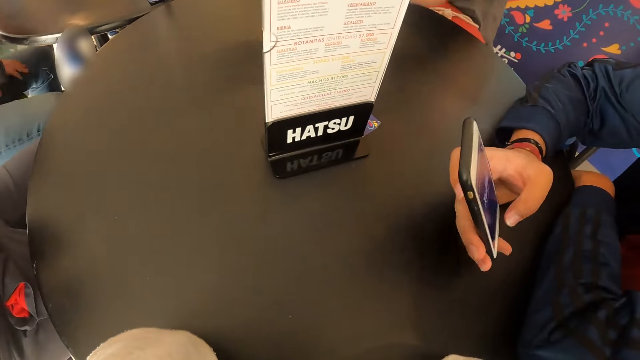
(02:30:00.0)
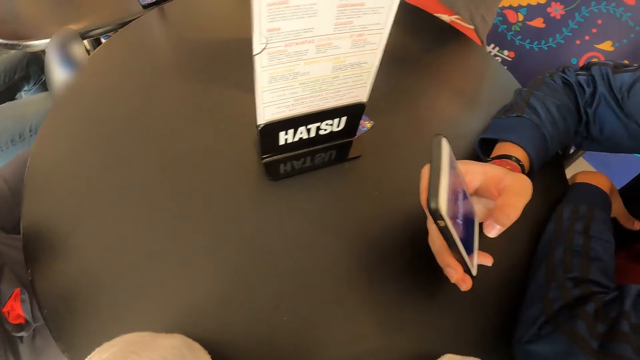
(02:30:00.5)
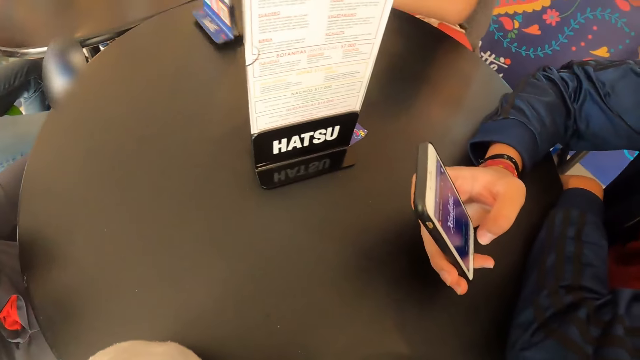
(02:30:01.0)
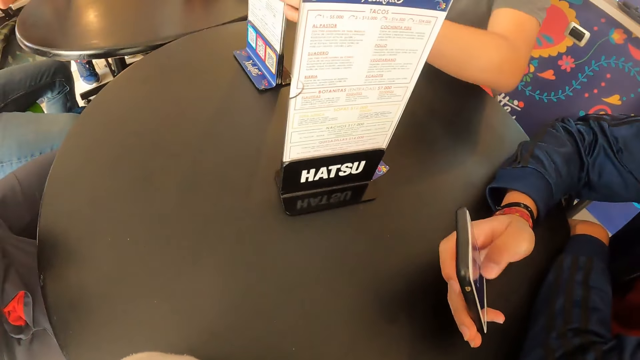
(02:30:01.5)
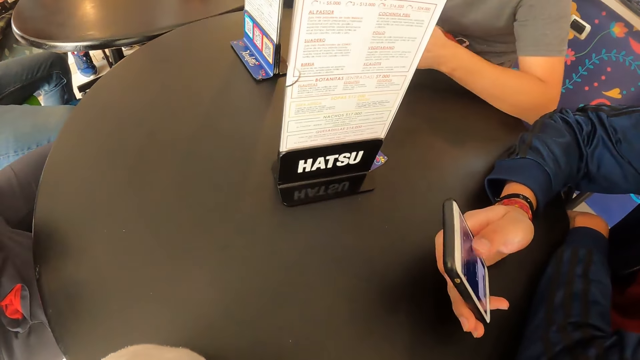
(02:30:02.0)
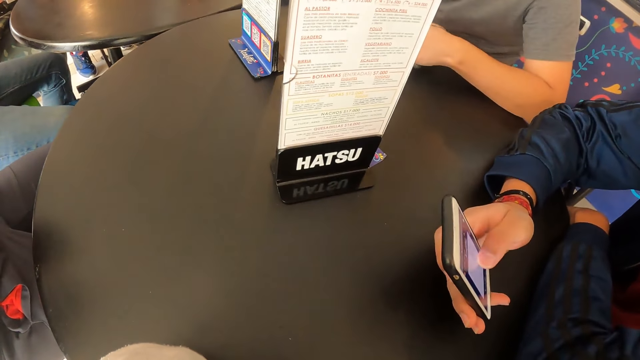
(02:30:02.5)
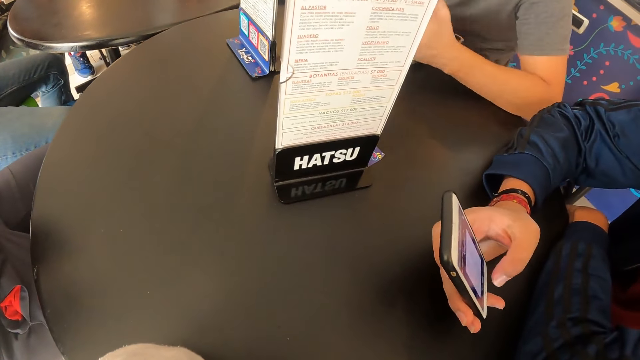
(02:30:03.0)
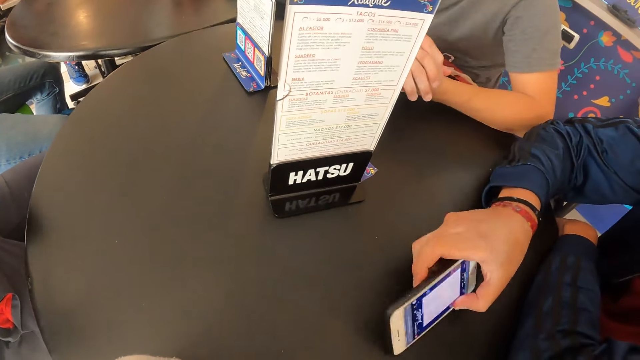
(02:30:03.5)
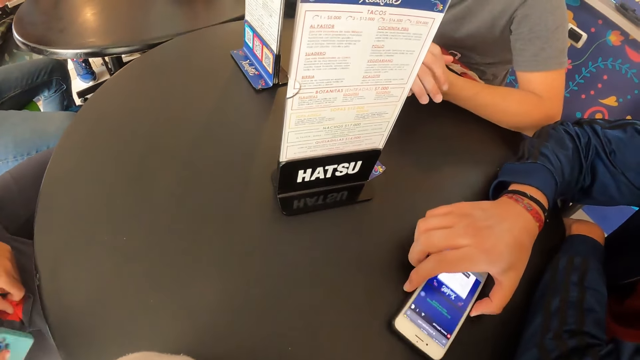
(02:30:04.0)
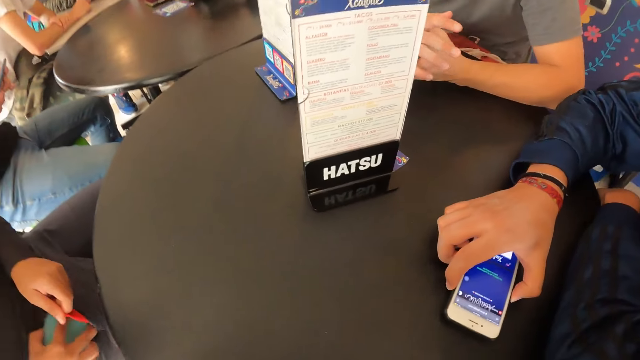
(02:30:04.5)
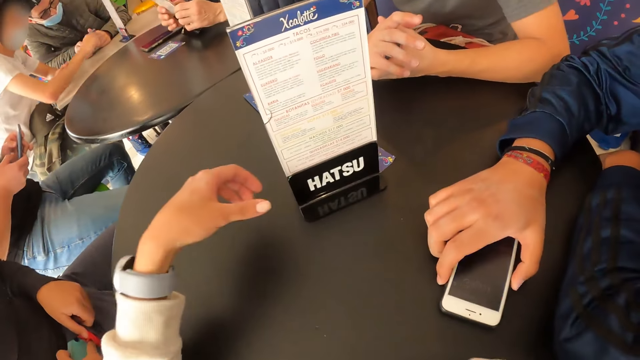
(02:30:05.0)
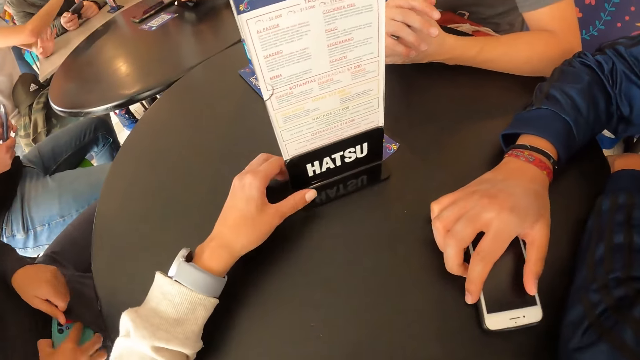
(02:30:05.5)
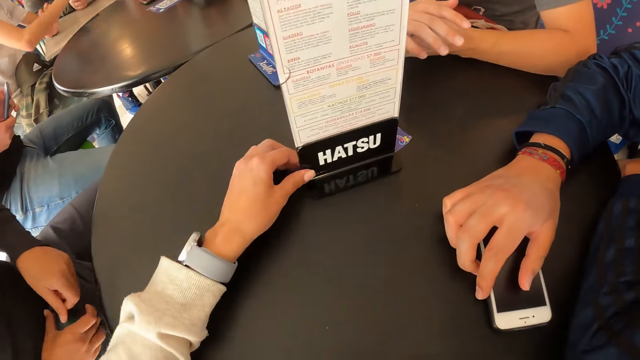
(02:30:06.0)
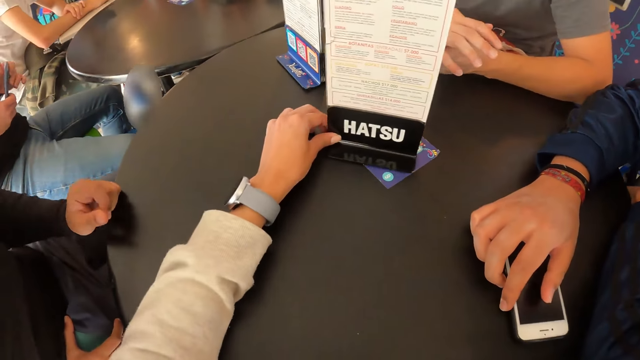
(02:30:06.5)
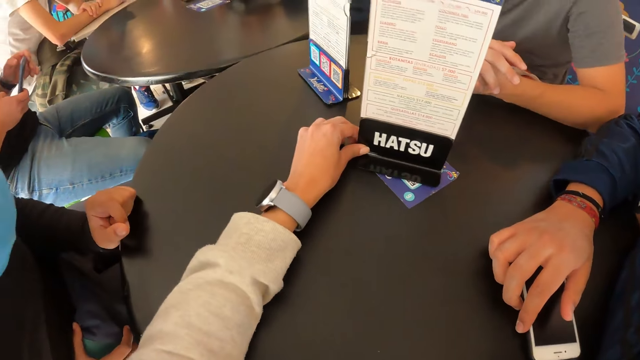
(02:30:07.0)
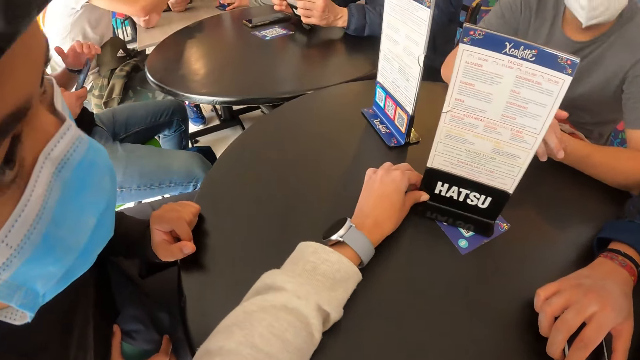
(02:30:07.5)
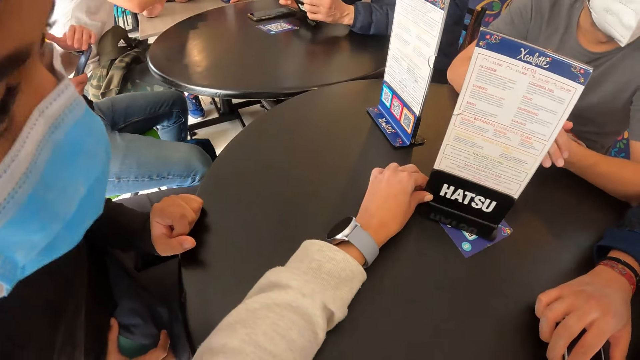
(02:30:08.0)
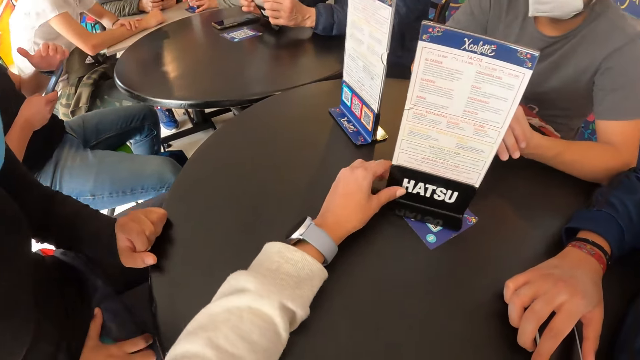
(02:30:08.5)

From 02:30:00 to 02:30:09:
A man scrolls the phone. The camera wearer interacts with the menu on the table with her left hand. The man puts the phone on the table.

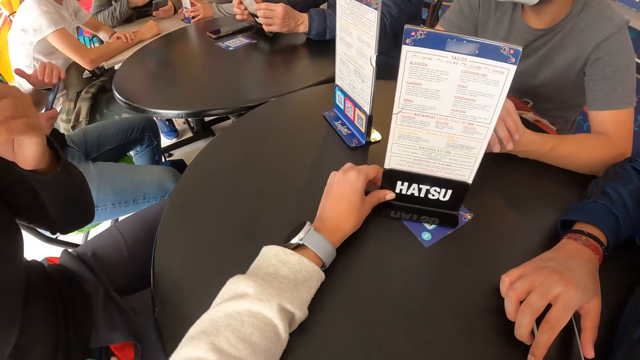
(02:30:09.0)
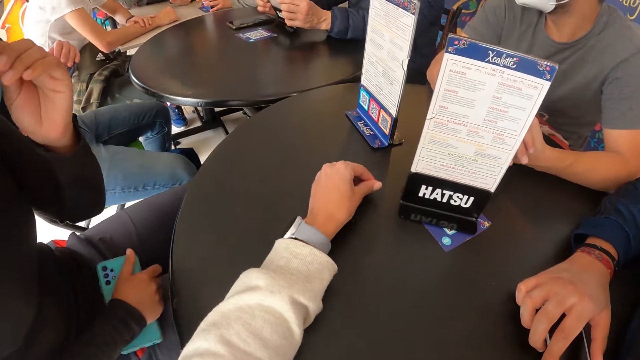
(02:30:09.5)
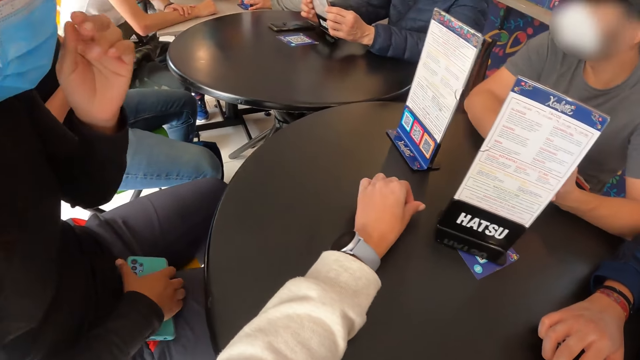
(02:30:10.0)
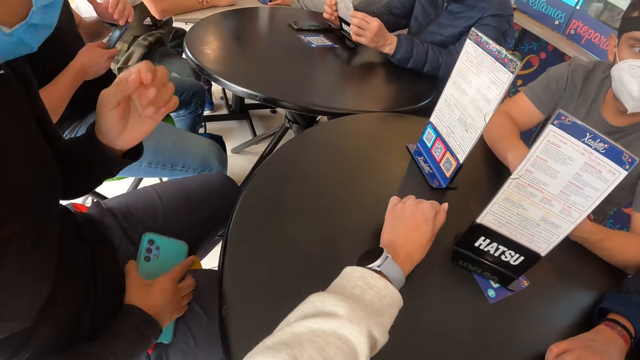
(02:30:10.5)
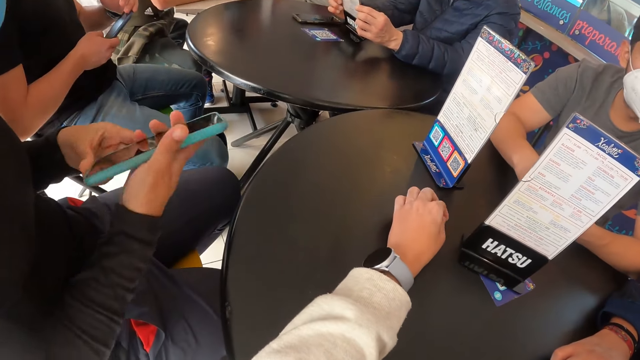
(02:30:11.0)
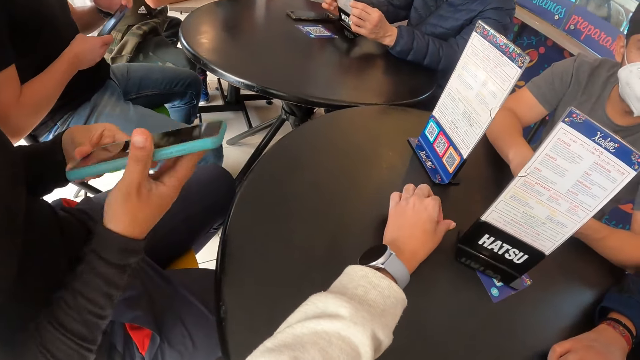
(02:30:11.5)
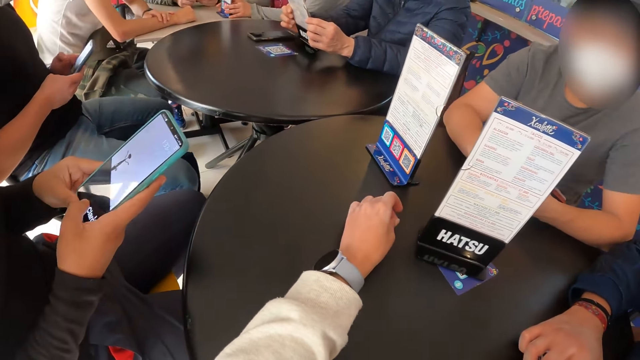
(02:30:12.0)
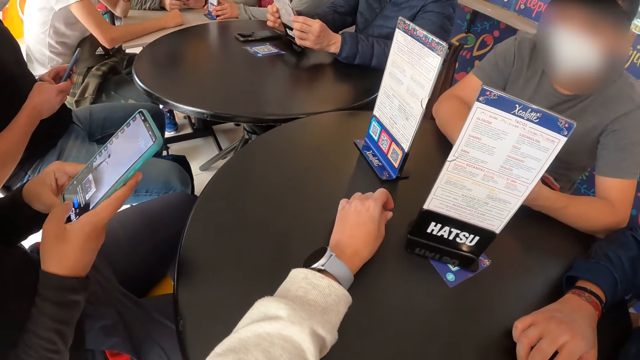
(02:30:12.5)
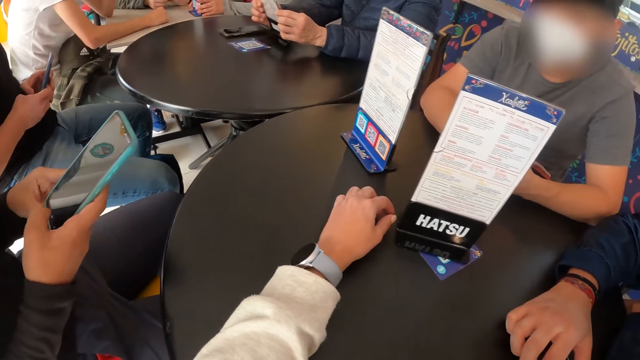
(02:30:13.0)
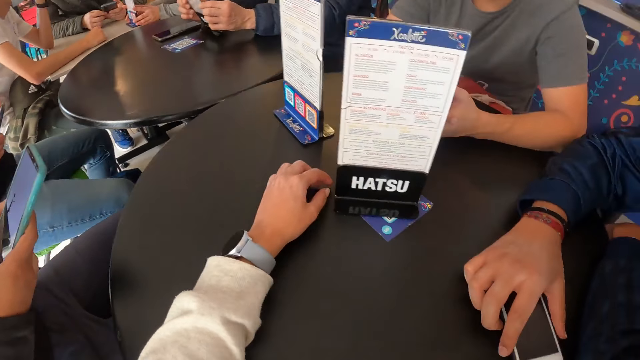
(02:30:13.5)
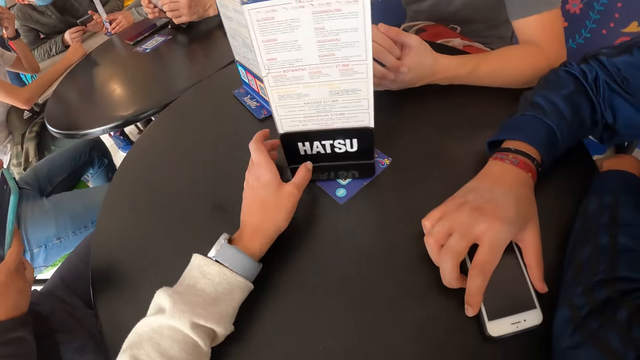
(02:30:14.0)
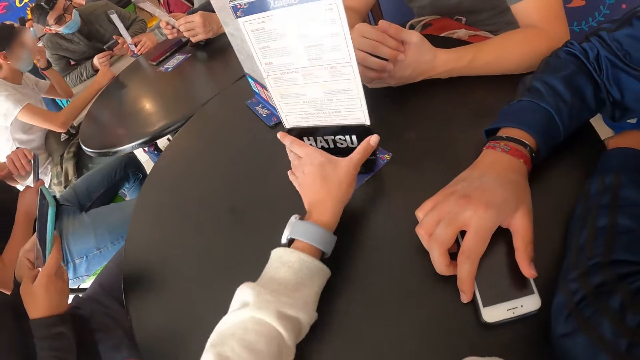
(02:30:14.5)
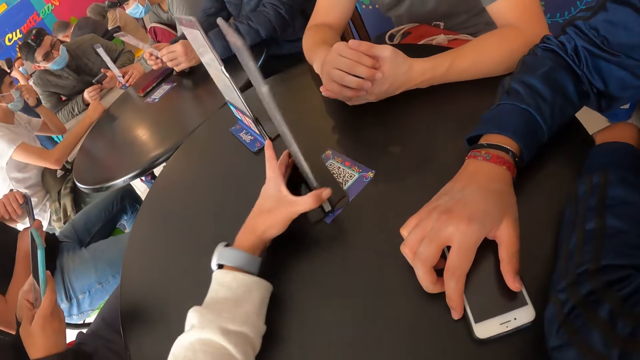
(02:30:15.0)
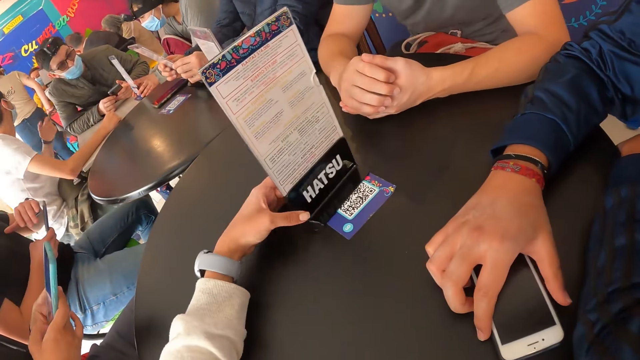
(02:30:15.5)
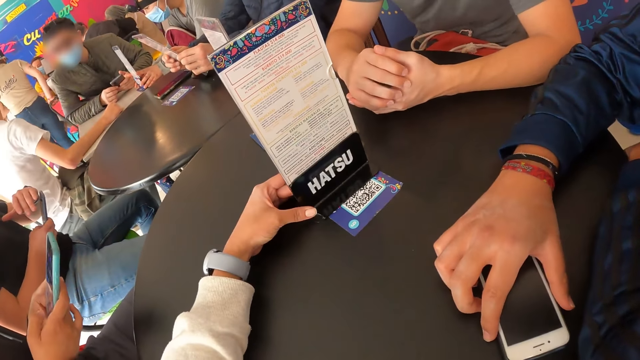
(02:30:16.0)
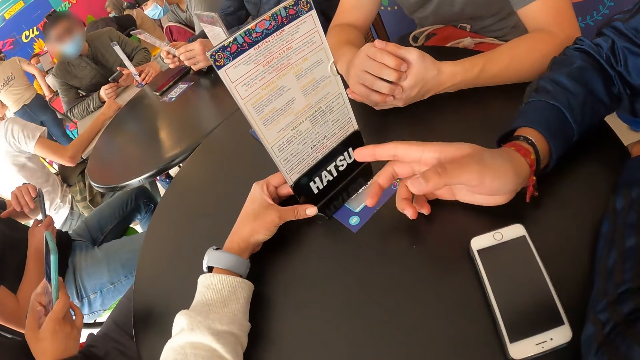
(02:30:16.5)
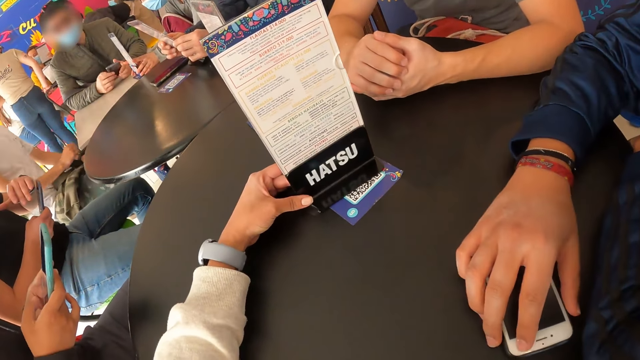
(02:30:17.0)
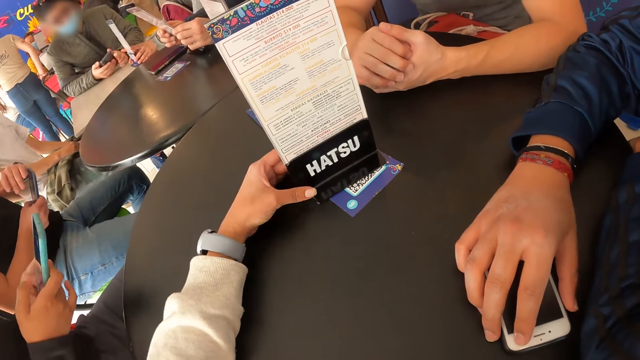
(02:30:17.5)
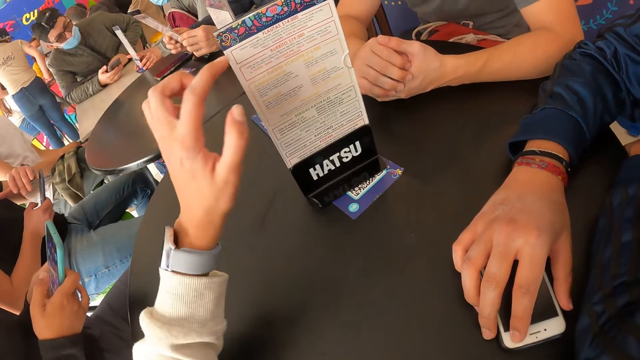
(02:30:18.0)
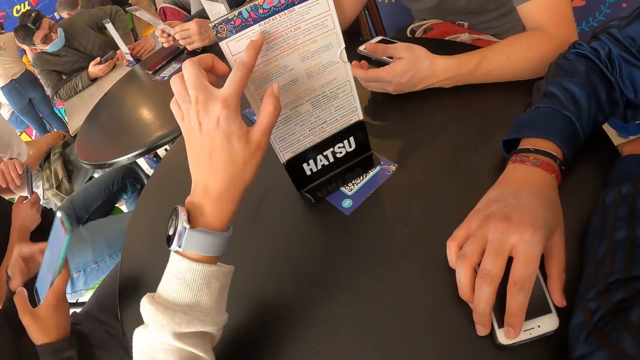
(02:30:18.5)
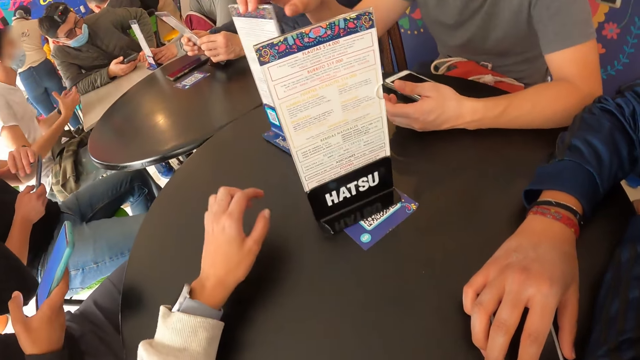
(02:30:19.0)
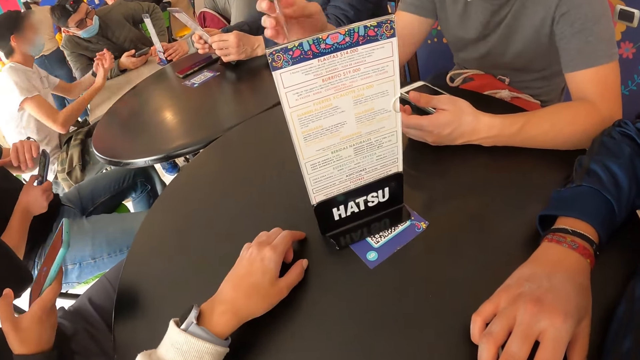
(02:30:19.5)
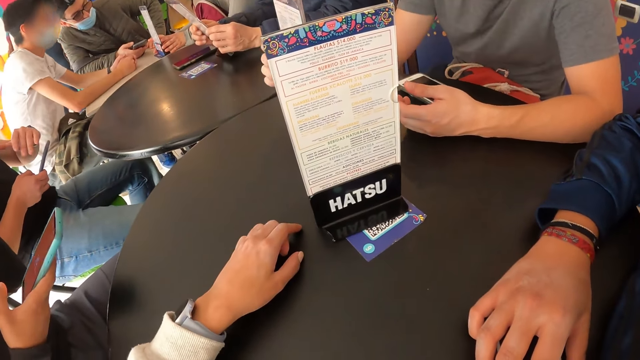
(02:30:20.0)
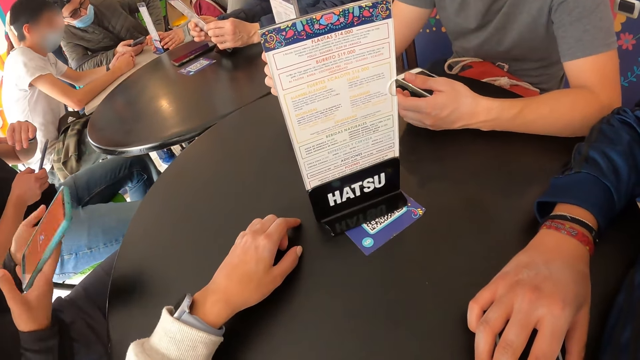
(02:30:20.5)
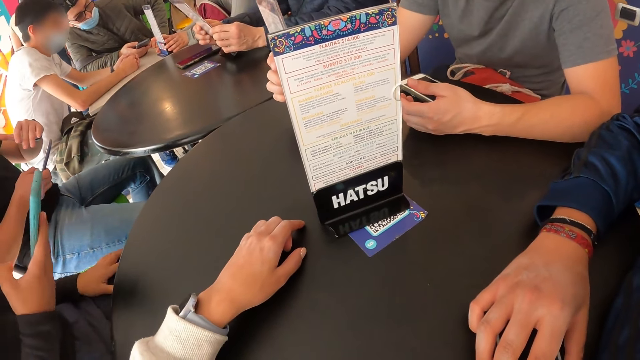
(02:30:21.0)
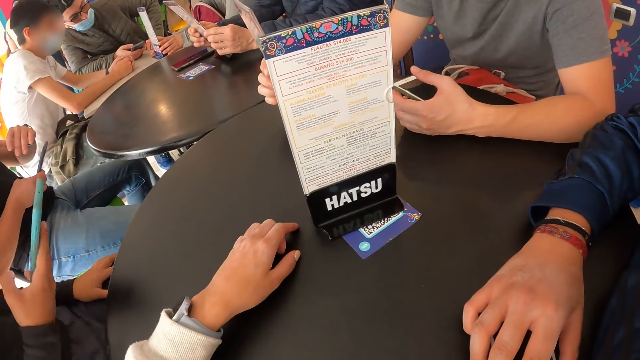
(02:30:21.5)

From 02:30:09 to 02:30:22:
A woman lifts up the hand. The woman scrolls through the phone with both hands. The camera wearer turns the menu, touches the menu and puts the hand down.
